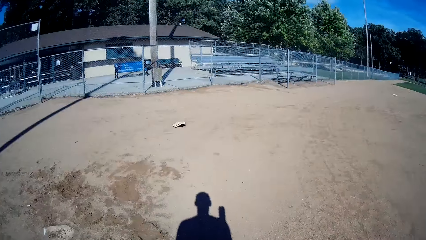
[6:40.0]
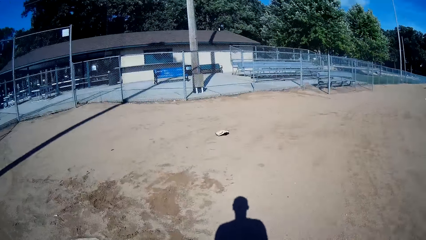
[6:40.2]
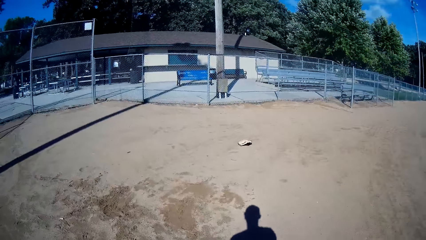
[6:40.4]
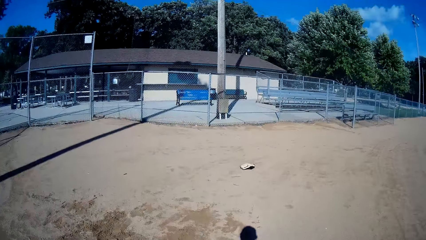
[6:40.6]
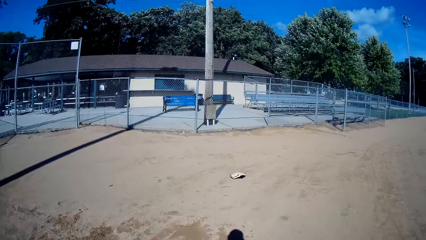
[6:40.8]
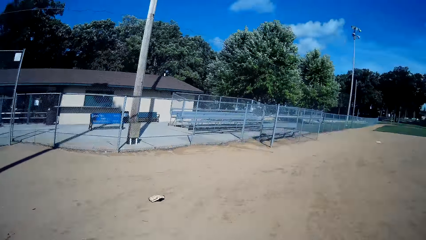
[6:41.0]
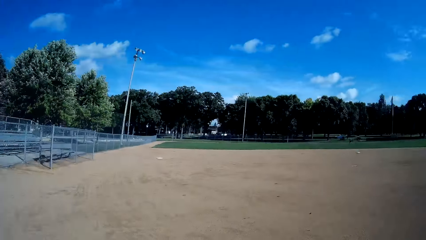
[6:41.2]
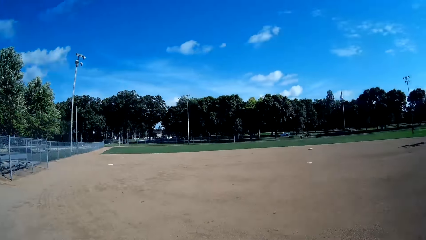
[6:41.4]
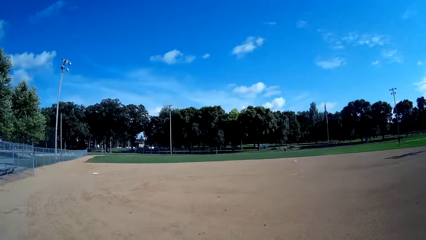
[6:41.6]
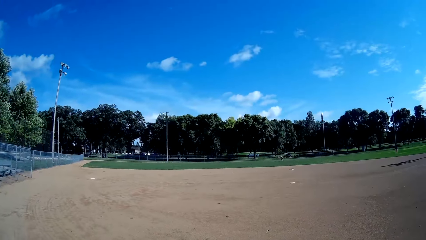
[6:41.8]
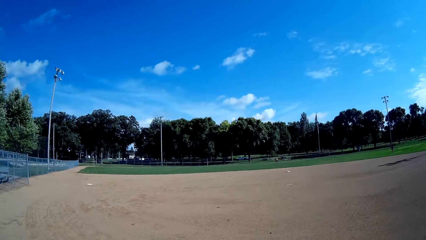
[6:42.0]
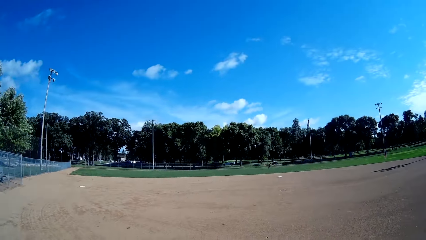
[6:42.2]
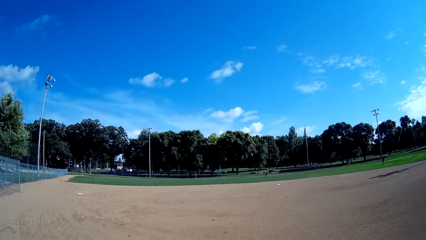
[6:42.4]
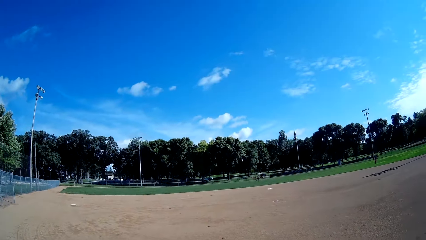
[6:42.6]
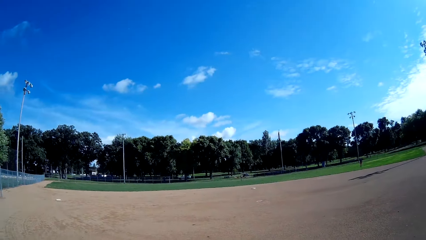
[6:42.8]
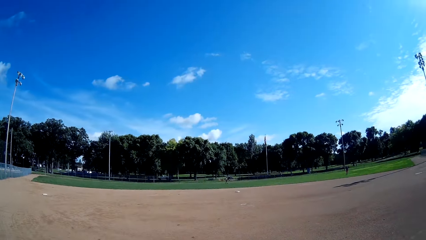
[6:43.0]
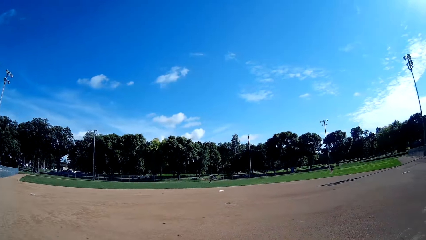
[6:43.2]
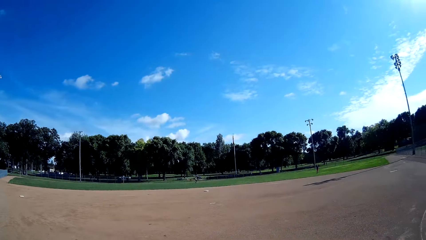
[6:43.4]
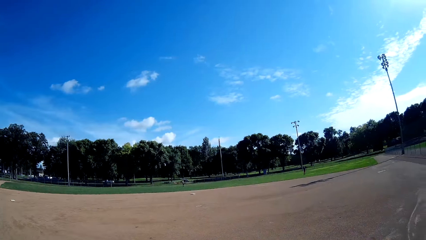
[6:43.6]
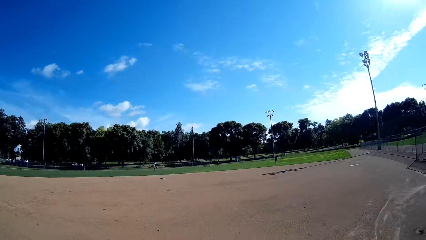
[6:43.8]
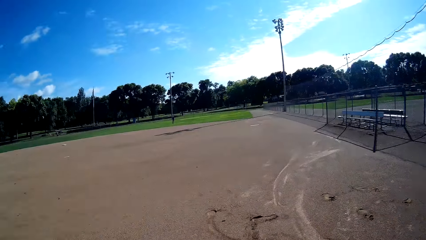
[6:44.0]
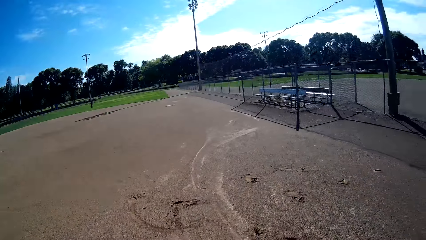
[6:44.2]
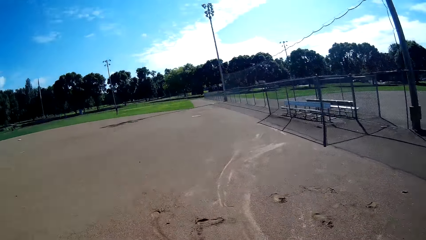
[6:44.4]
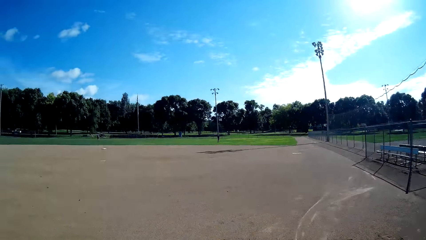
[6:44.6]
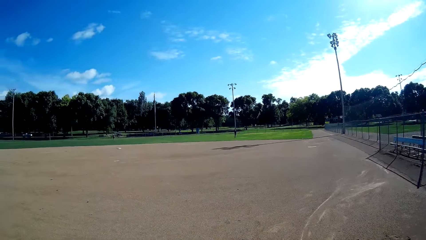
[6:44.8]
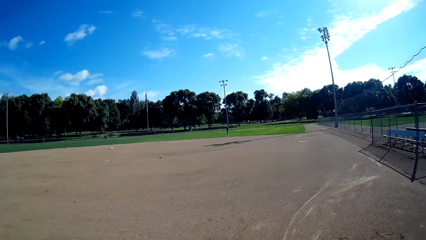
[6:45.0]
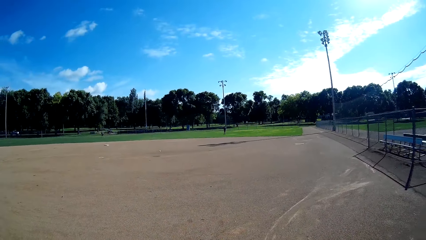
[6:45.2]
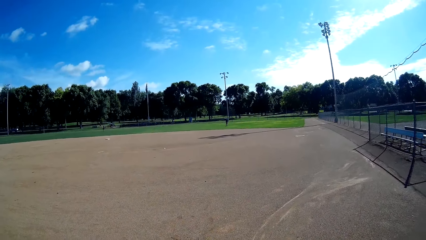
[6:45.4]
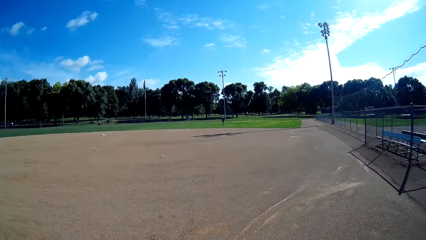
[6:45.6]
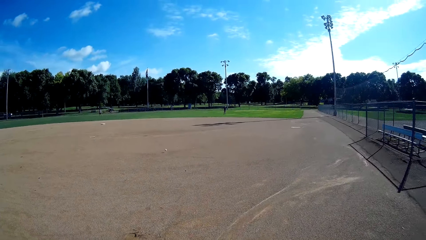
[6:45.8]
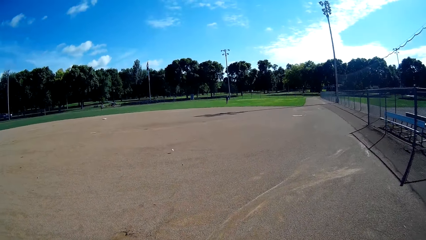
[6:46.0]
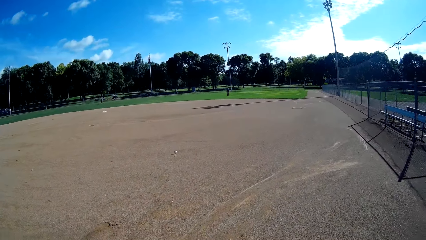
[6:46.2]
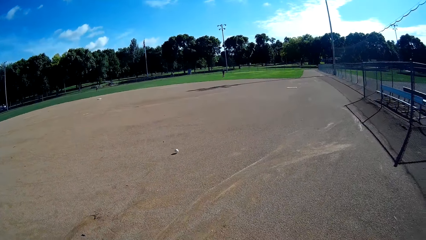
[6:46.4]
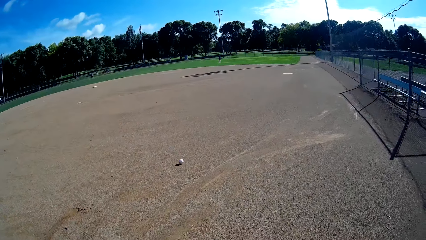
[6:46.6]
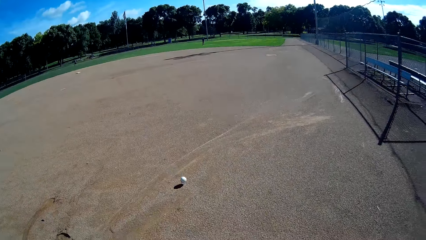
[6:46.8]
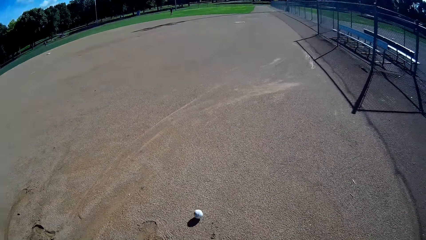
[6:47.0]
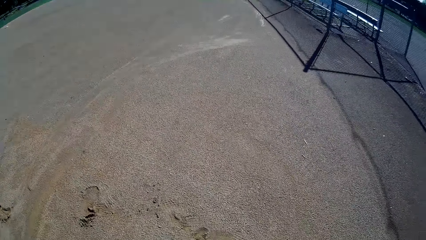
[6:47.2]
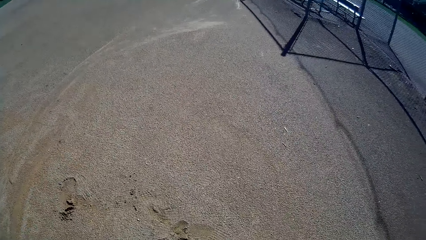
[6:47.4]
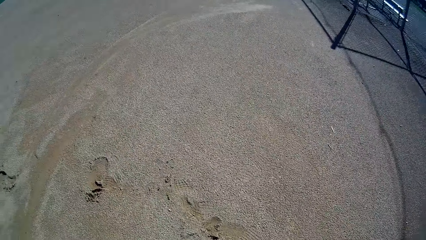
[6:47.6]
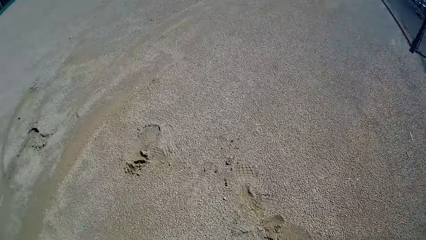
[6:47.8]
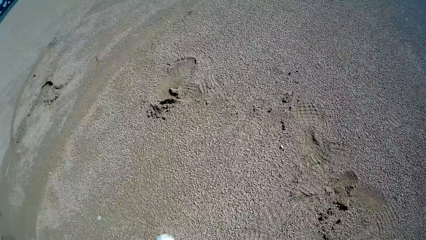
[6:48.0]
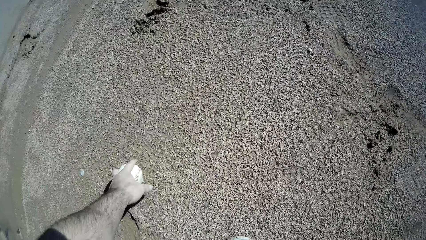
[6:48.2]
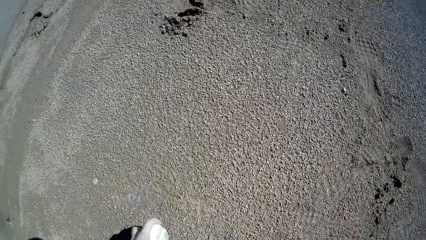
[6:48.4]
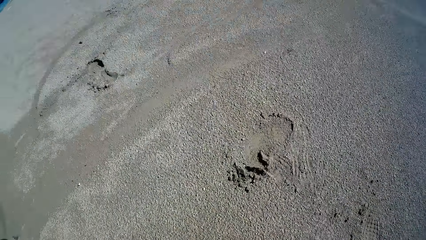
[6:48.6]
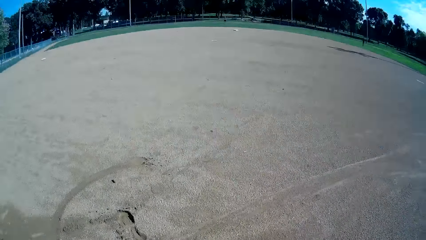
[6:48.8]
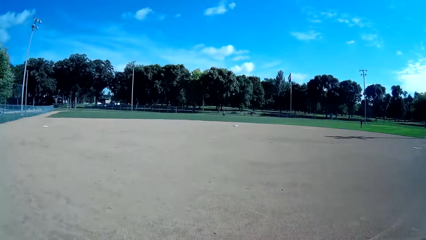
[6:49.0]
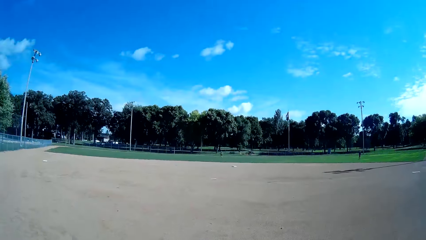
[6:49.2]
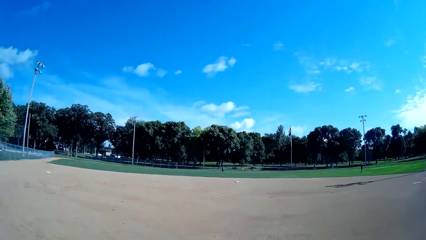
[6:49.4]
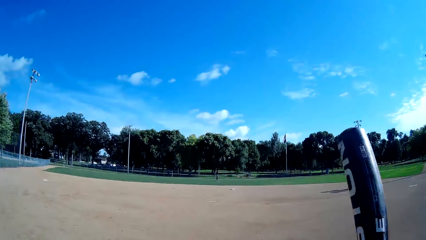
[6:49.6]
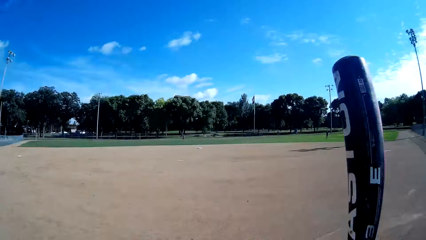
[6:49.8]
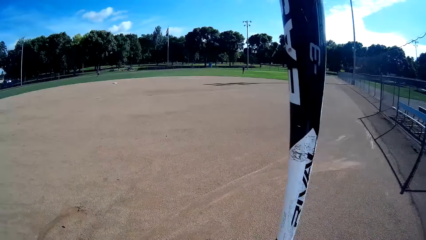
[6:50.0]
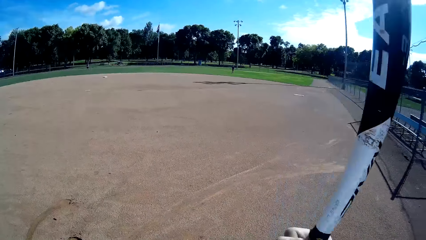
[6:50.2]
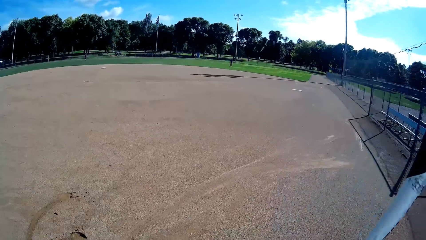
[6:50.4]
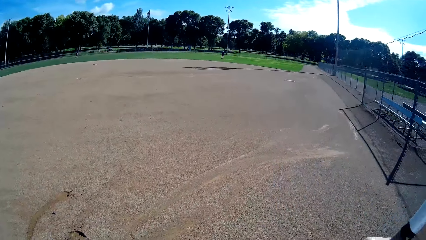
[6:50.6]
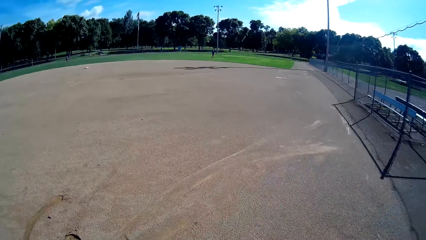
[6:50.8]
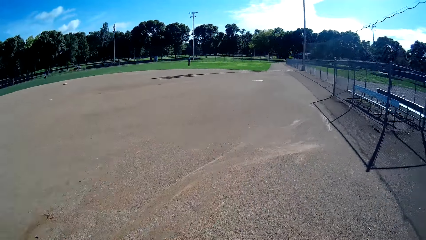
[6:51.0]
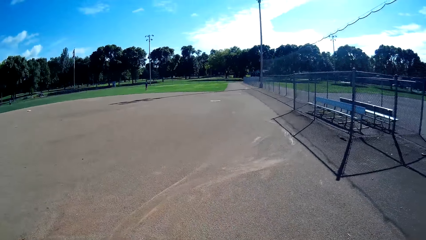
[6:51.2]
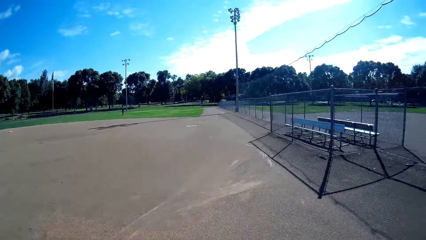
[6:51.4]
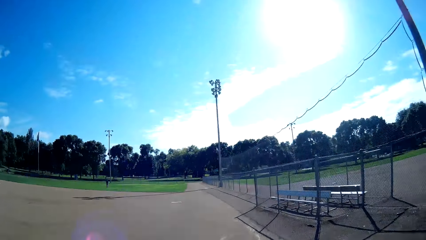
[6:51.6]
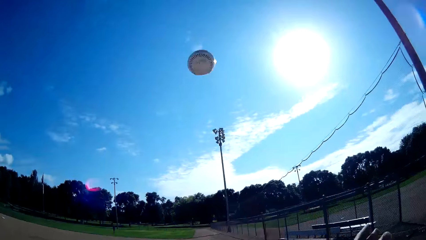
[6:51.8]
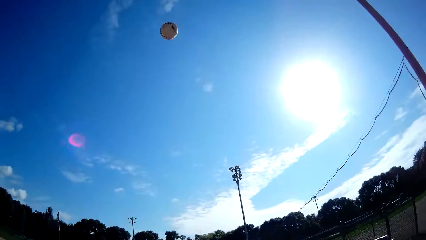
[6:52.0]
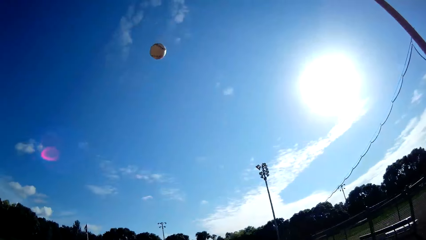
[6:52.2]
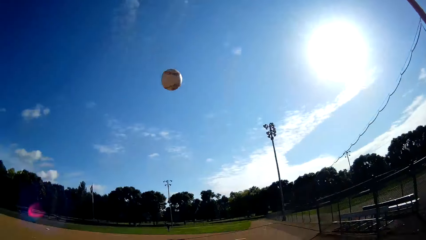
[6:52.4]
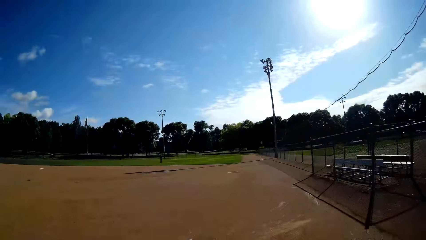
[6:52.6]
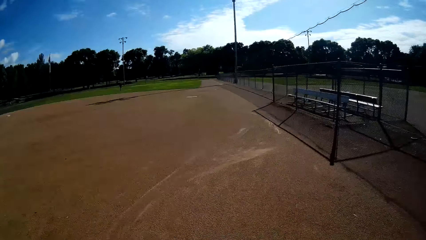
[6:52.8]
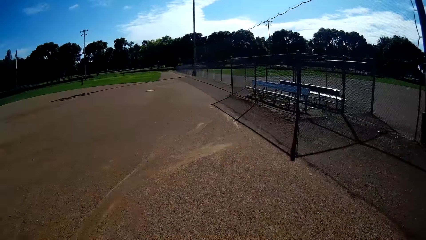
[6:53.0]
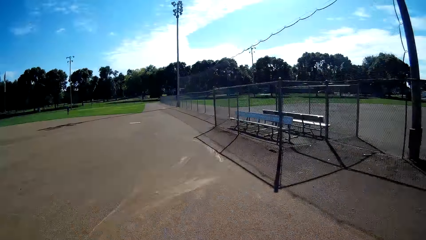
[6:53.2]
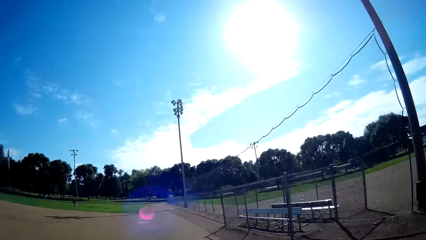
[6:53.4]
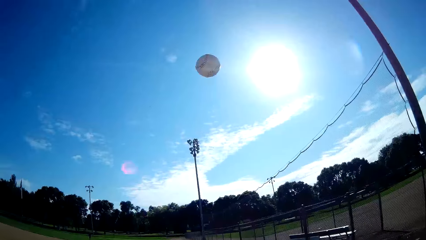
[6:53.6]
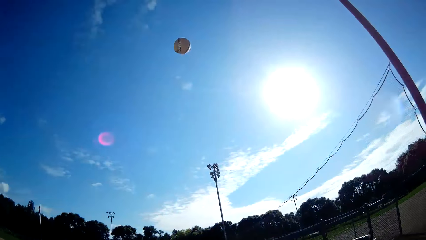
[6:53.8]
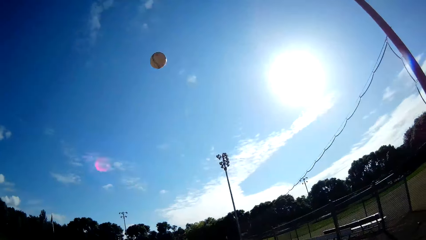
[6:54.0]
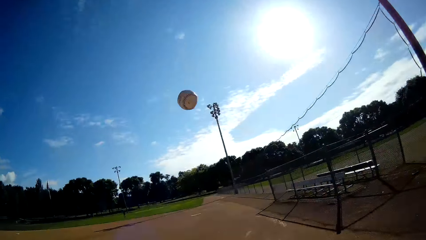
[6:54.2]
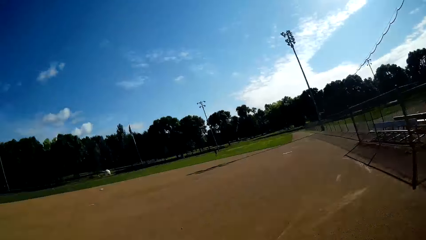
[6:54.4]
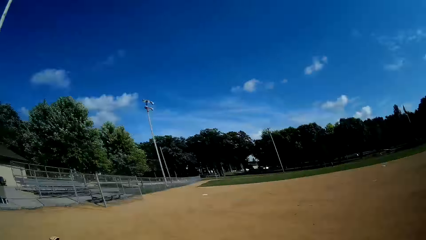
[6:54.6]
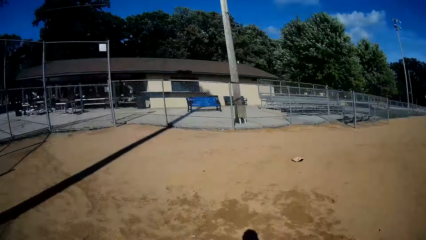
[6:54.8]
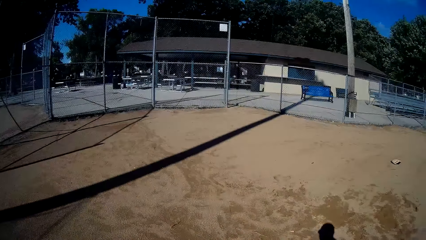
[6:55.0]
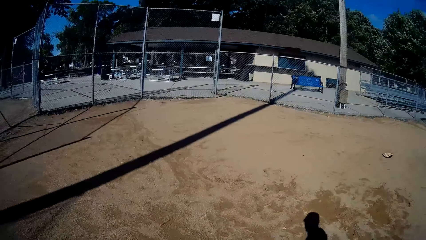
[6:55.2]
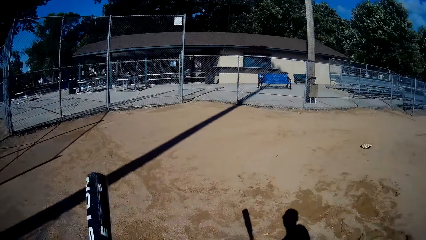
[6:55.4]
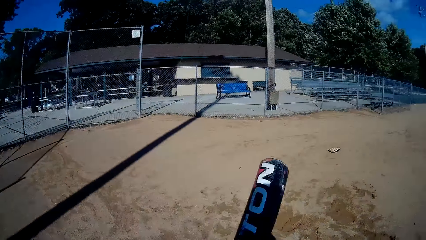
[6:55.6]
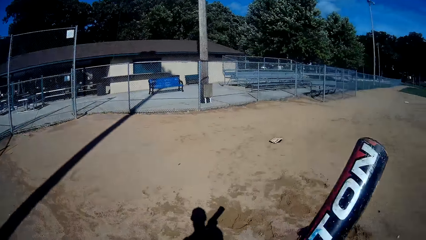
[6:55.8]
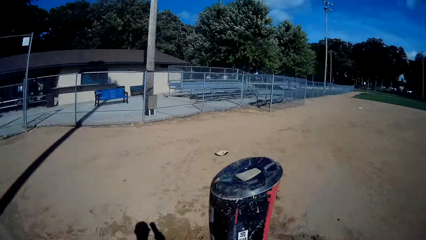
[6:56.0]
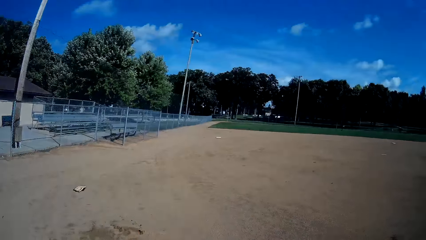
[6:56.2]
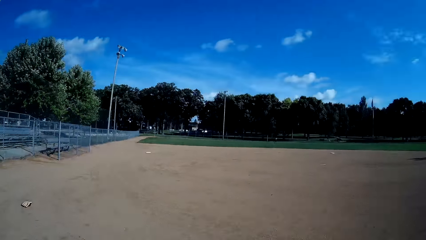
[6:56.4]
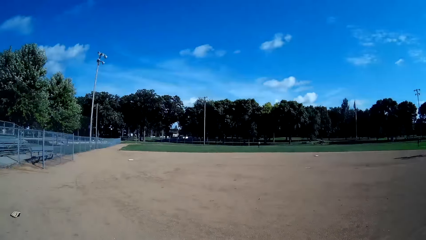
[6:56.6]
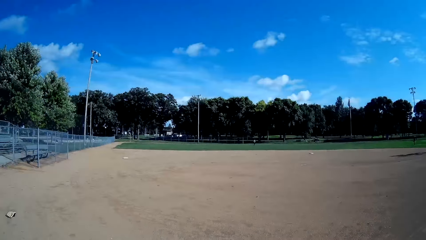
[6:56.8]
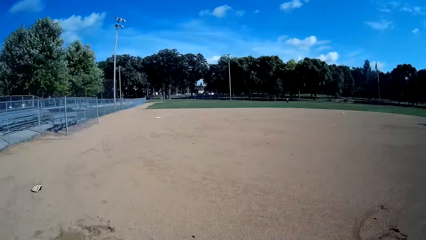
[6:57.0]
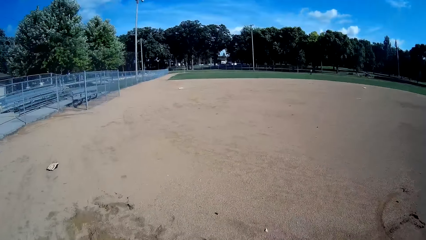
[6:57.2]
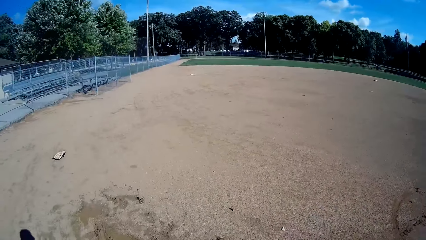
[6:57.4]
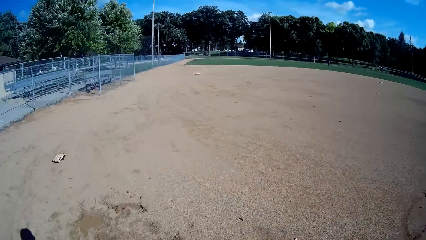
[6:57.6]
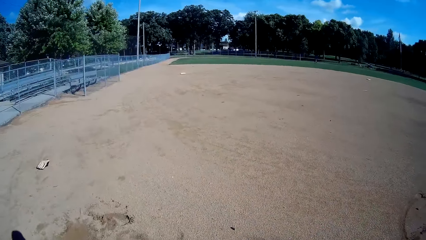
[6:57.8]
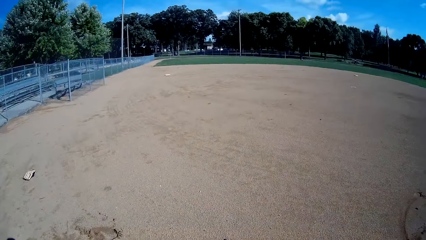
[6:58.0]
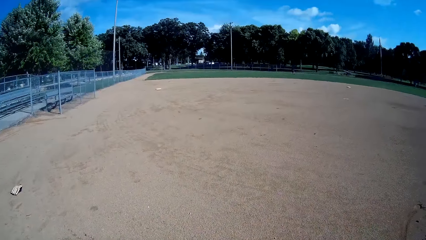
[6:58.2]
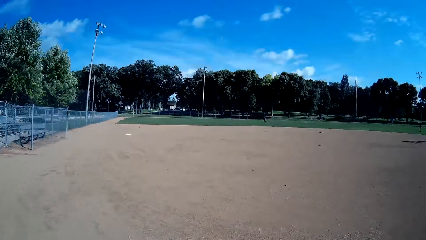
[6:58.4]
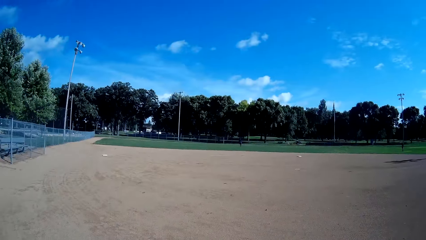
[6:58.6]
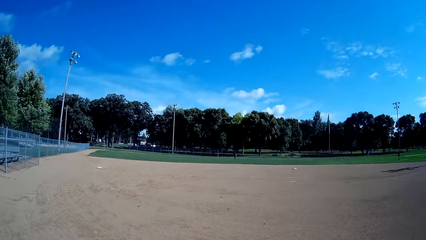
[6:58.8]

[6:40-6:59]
The camera wearer walks forward on the baseball field. A man kicks on the baseball field. The man throws the baseball to the camera wearer. The camera wearer picks up the ball from the ground. He holds the baseball bat. He throws the ball into the air. He catches the baseball with his hand. He throws the ball into the air. He hits the ball with the baseball bat. He converses with the man. He stands on the baseball field.
